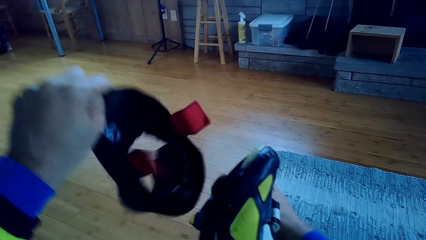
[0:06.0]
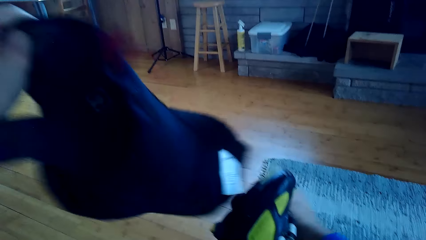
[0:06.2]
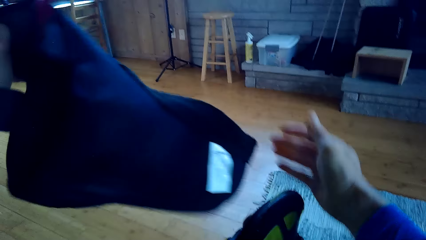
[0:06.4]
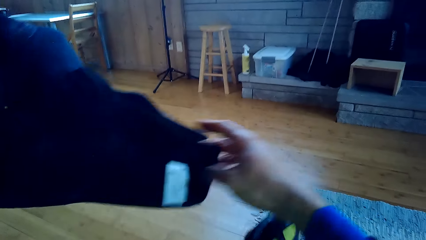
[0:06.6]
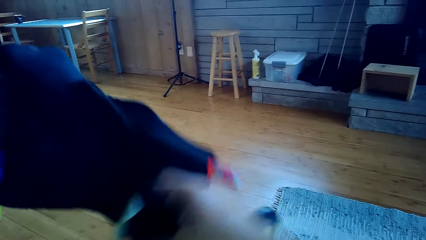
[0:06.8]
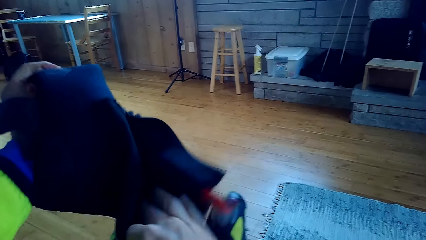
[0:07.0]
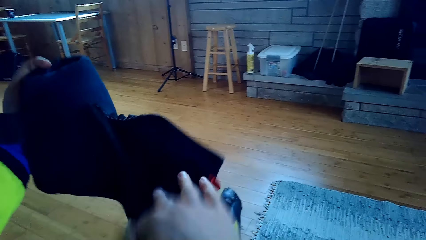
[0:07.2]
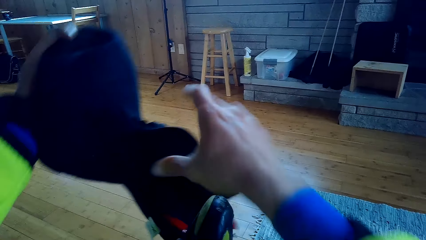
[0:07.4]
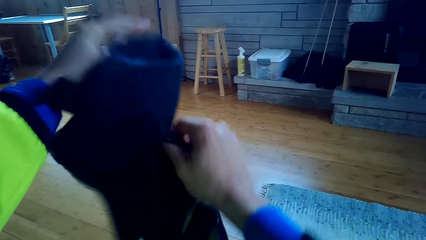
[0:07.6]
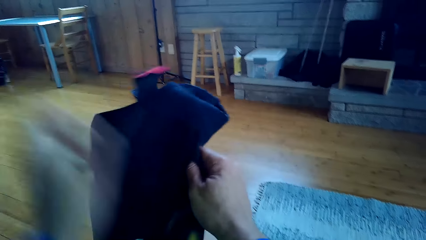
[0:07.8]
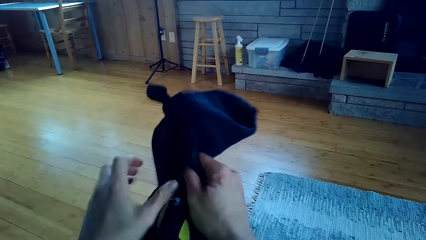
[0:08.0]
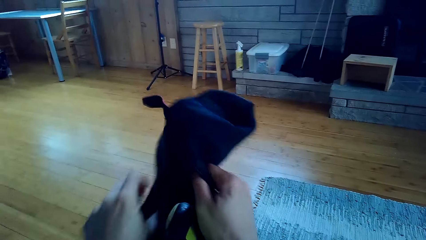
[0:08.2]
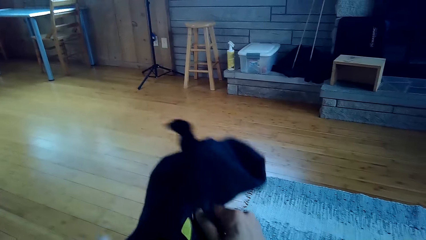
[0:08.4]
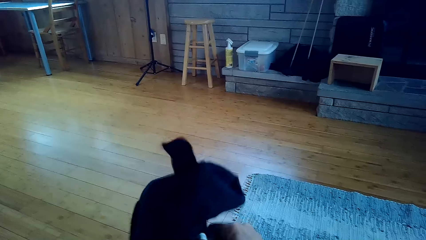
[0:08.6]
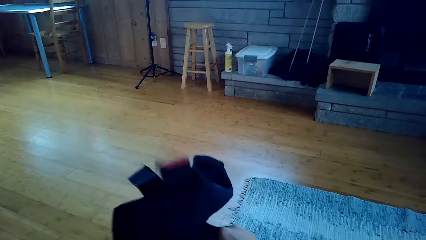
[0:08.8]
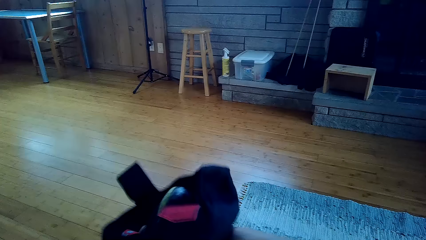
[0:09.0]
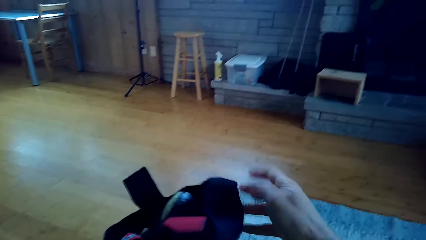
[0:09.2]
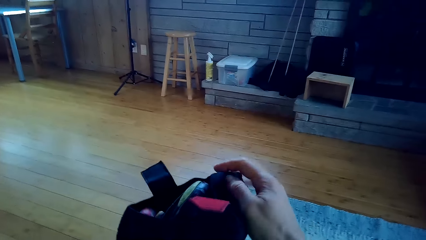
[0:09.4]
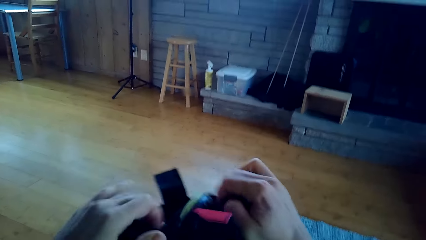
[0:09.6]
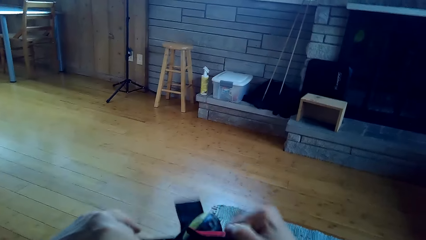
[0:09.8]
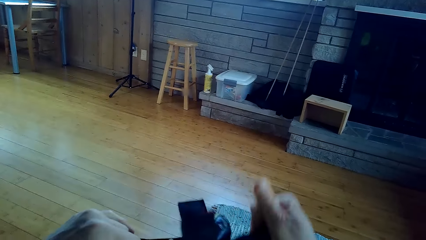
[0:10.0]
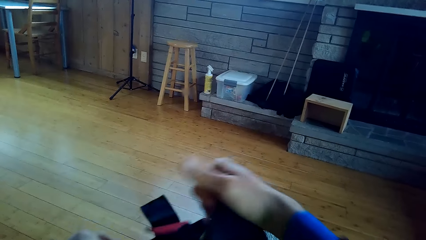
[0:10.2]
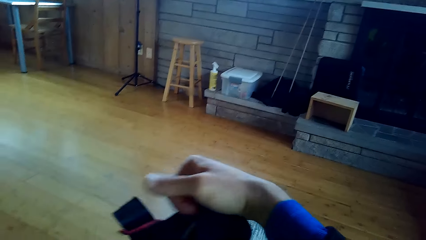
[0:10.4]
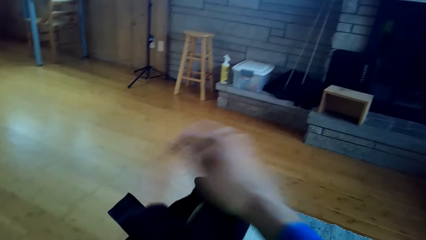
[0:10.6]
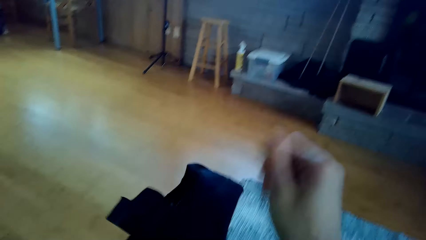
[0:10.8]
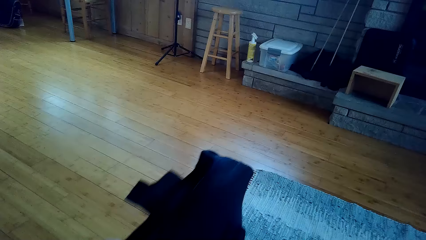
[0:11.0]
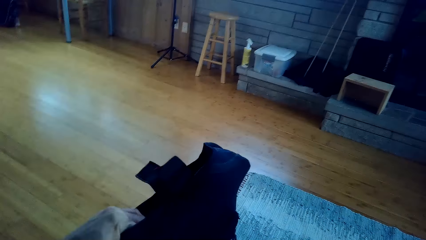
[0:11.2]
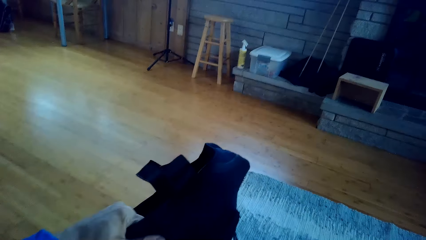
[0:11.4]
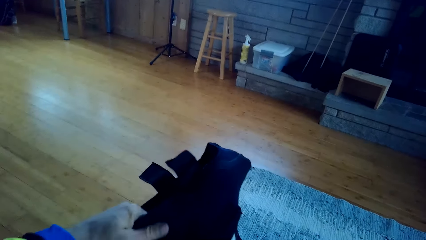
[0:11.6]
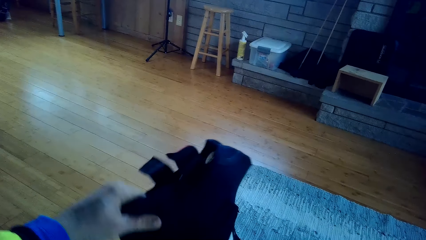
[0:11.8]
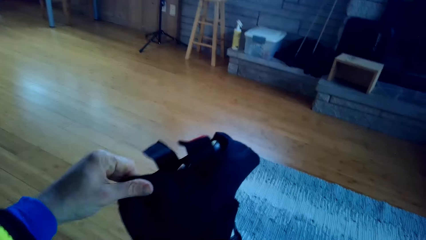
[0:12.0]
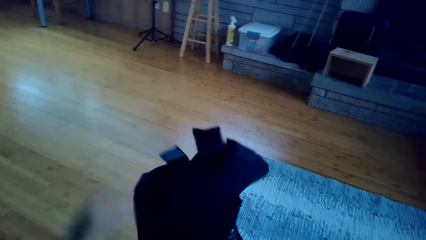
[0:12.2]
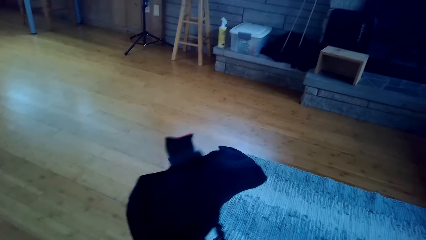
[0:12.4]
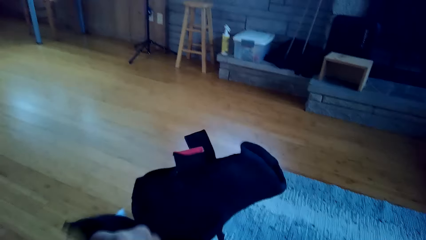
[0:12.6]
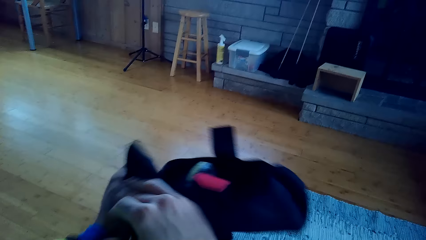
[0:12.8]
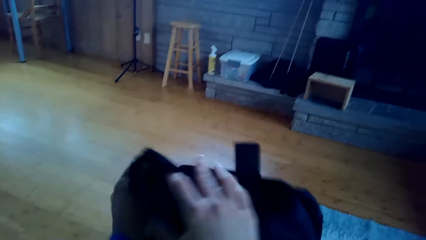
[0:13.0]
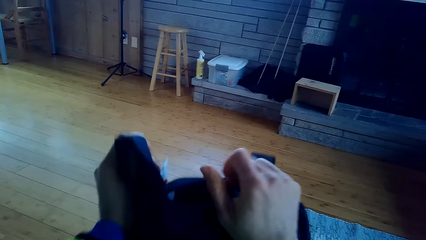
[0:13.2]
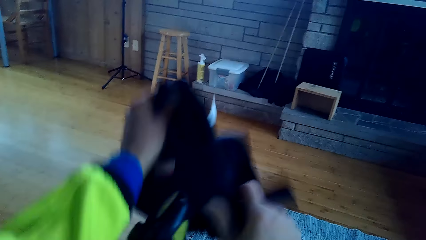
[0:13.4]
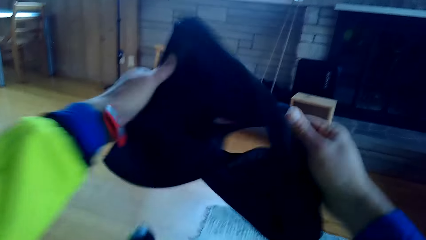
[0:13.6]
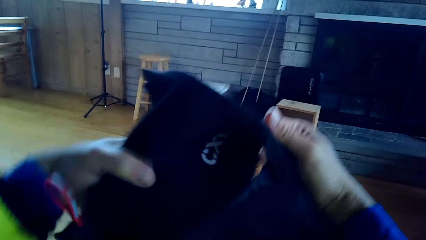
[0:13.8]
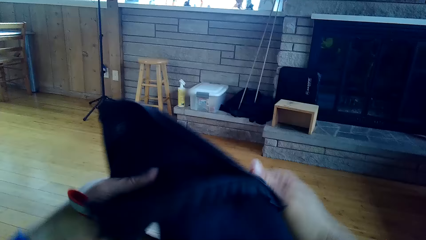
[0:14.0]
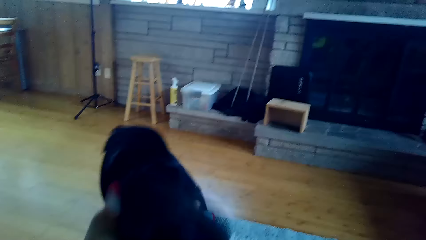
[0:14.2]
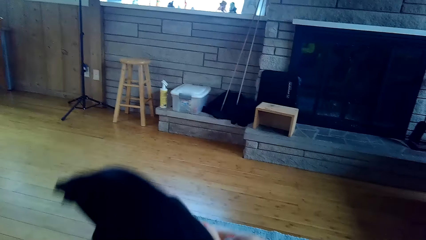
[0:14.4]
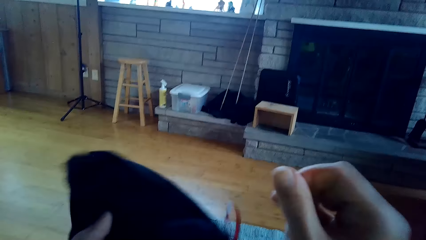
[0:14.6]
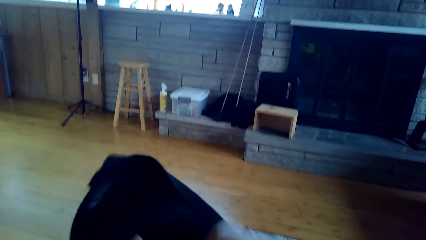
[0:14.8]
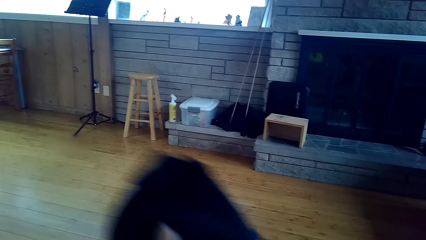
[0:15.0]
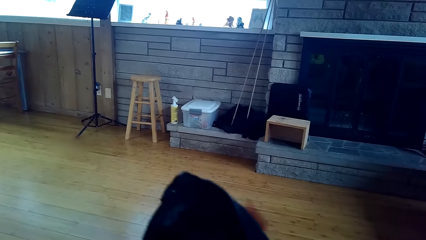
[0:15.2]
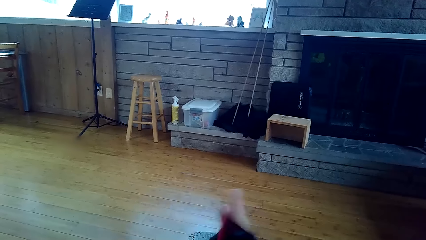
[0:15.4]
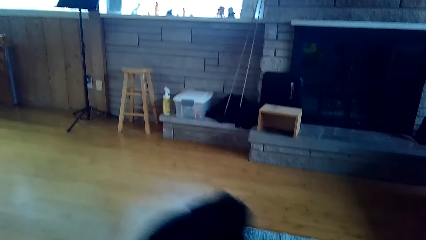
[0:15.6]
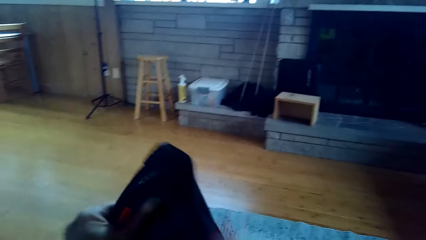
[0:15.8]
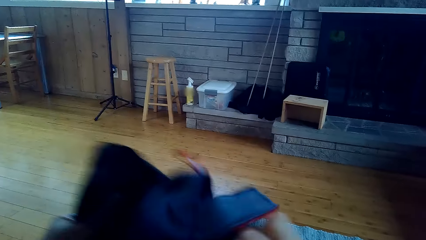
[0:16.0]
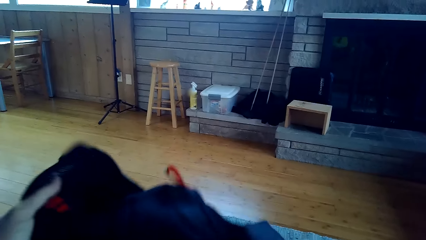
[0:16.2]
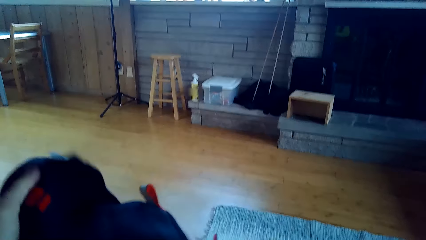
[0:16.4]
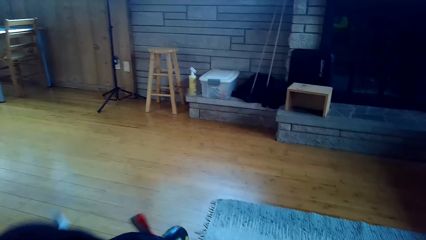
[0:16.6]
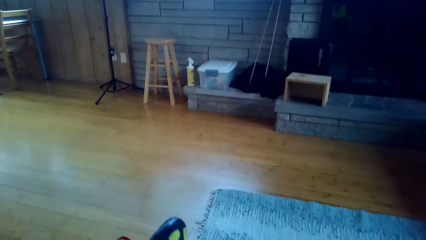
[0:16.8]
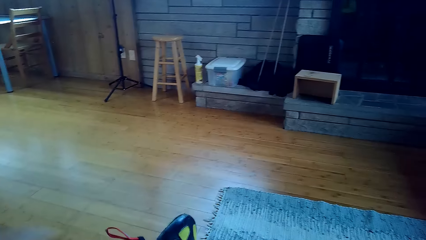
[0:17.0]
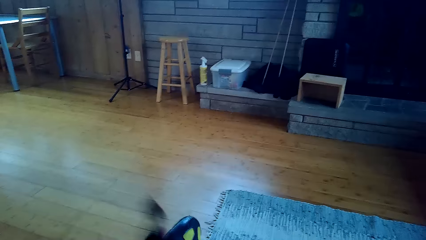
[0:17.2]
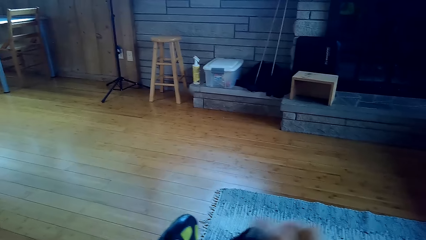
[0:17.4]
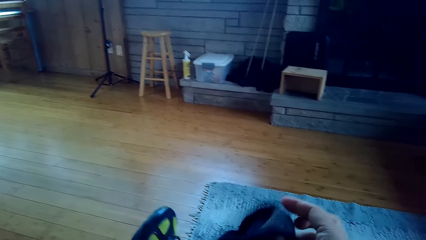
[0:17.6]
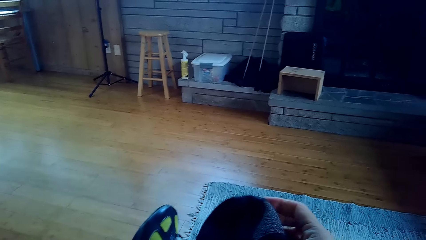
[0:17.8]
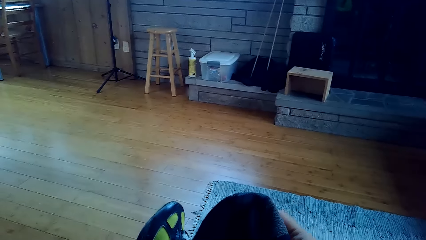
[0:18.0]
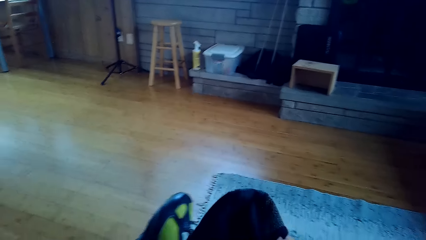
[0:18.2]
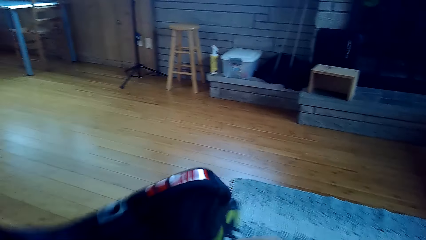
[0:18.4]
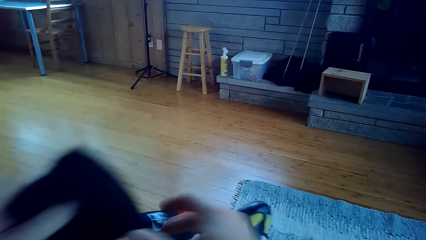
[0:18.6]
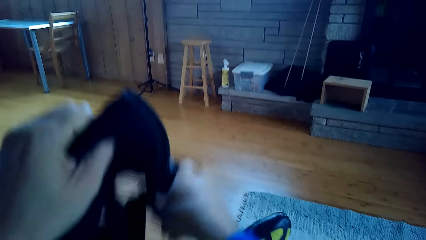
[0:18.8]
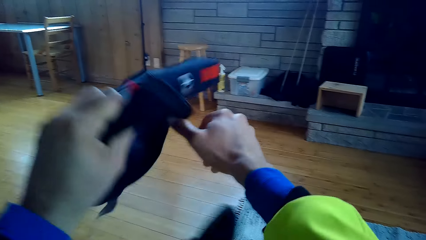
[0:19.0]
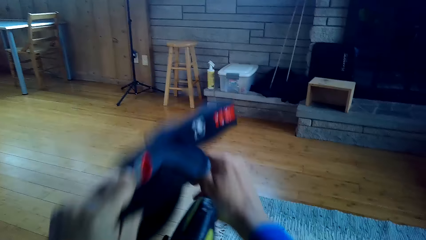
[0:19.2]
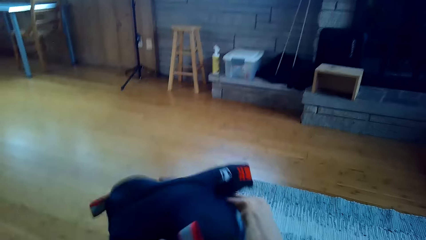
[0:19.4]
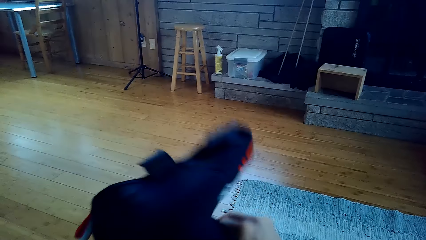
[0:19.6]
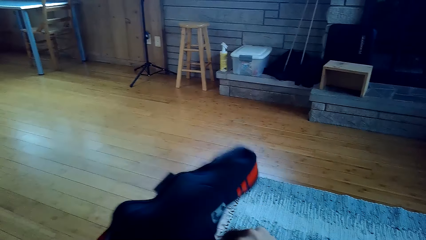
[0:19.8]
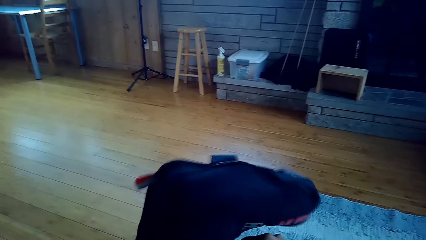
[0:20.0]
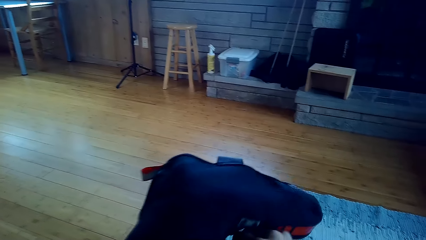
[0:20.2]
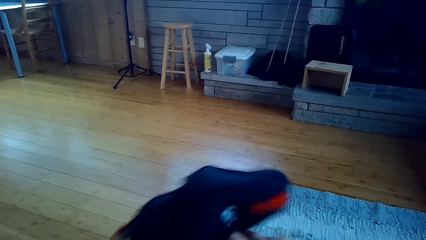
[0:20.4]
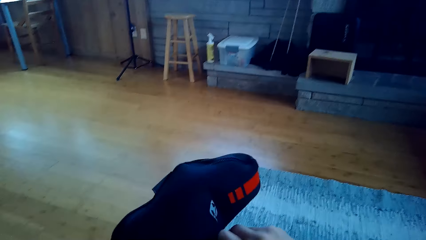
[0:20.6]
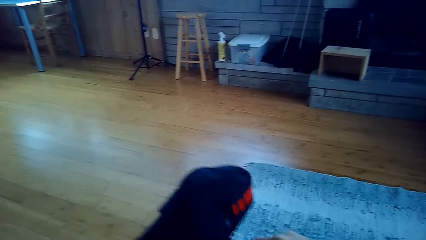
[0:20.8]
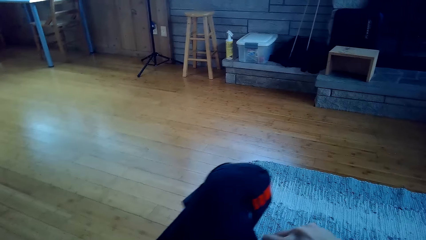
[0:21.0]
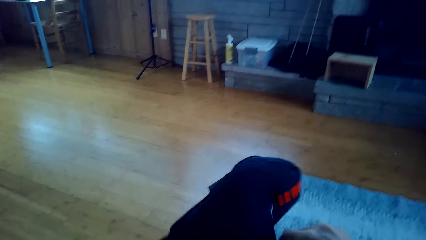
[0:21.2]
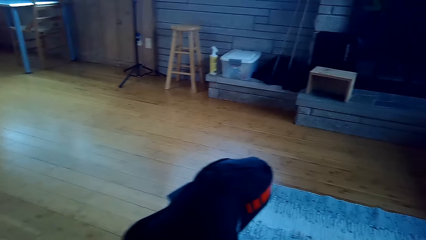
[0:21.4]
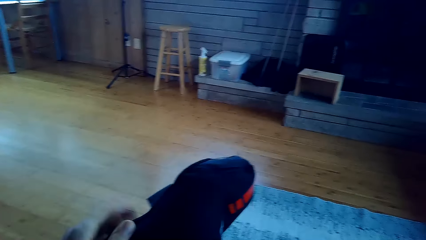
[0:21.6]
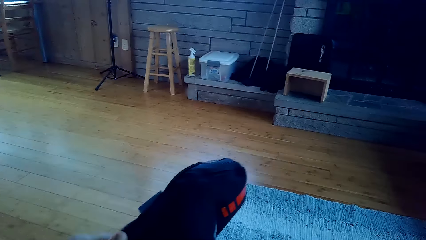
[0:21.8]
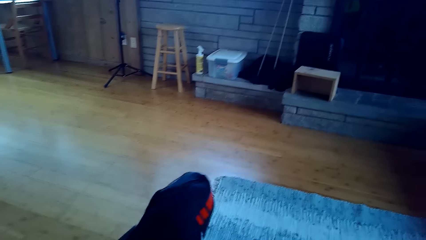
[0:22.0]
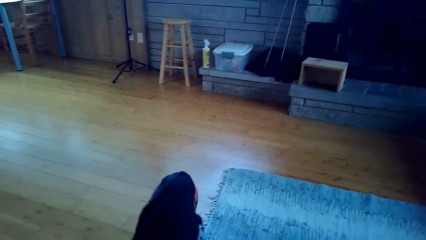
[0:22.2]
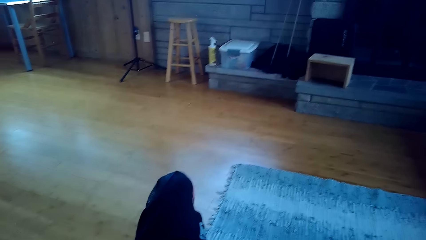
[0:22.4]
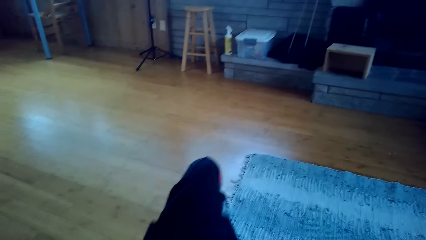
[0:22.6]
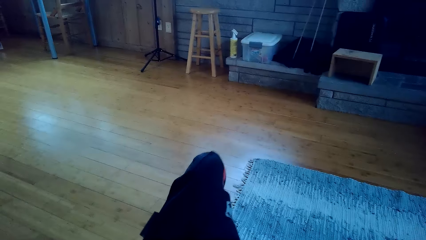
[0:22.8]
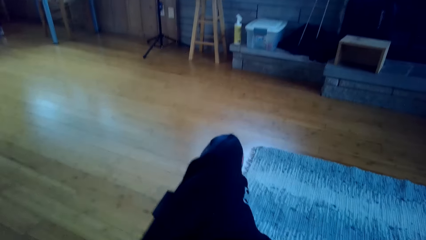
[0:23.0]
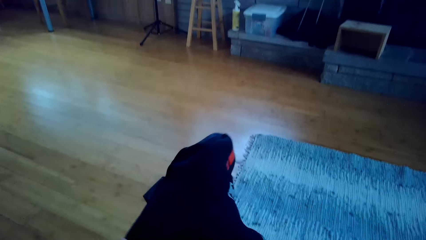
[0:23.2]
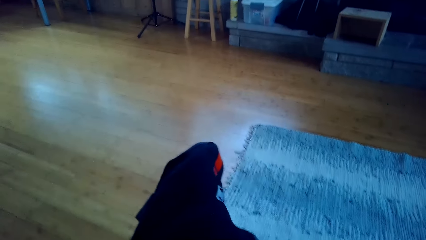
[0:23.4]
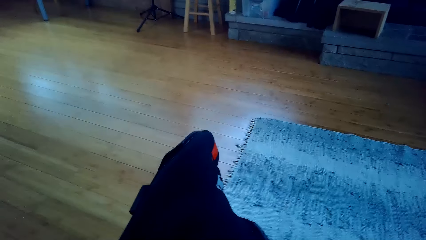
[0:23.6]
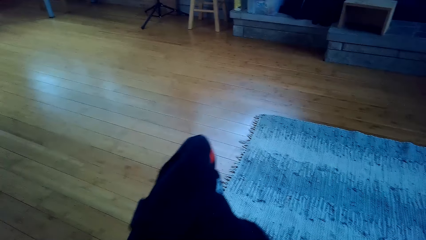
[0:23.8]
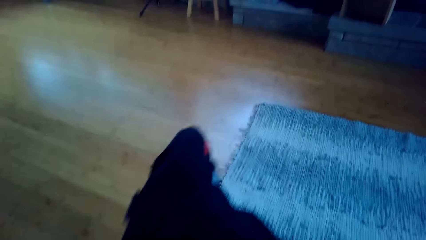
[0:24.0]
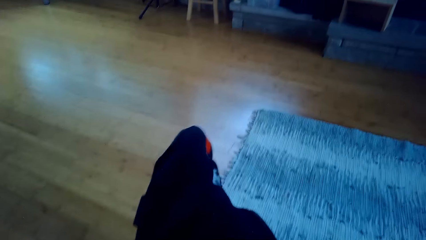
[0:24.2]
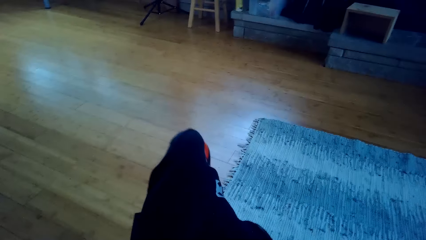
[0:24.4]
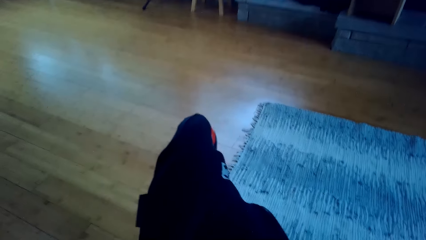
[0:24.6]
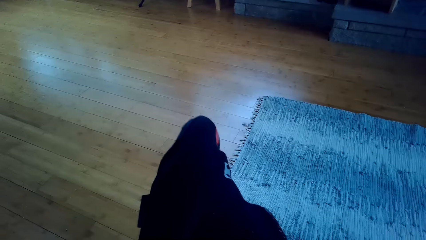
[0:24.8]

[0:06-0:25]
The camera wearer straightens the brace. They wear the brace. They remove the brace. They straighten the brace. They wear the brace.
